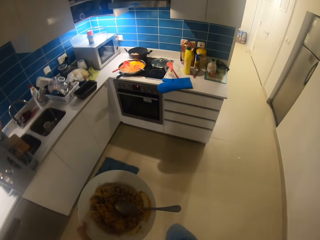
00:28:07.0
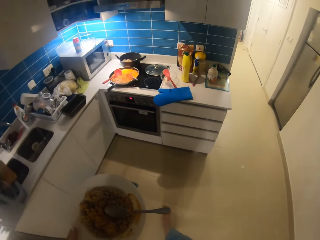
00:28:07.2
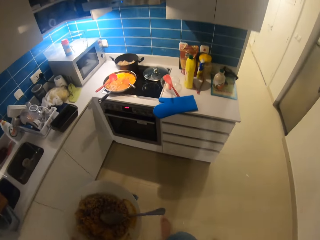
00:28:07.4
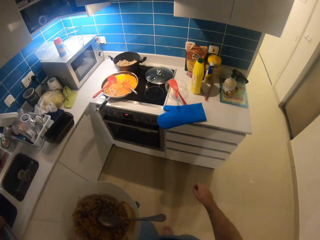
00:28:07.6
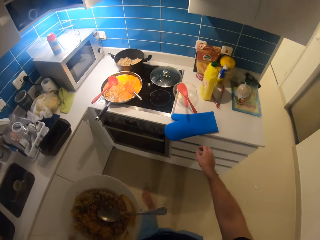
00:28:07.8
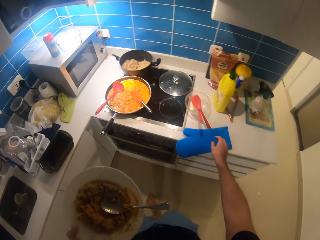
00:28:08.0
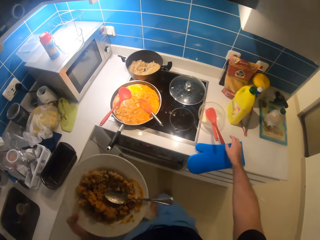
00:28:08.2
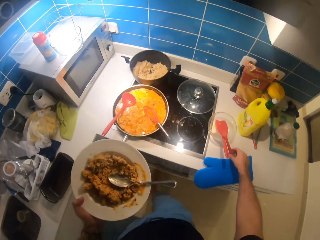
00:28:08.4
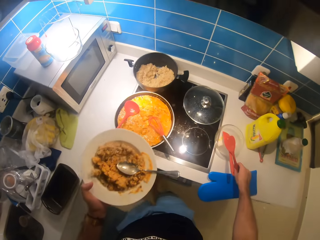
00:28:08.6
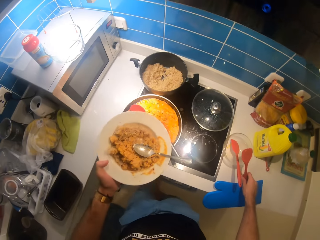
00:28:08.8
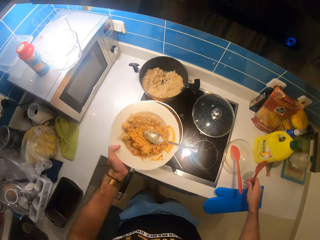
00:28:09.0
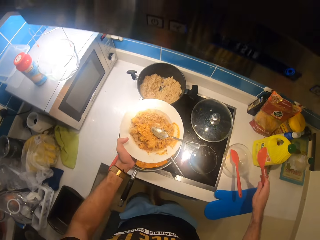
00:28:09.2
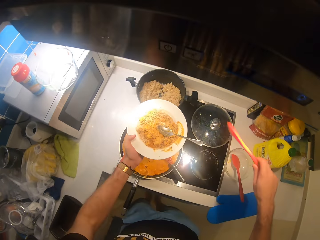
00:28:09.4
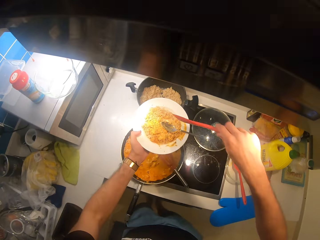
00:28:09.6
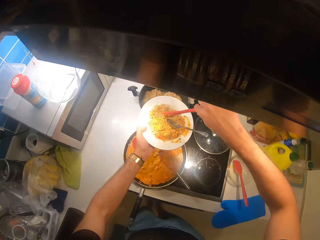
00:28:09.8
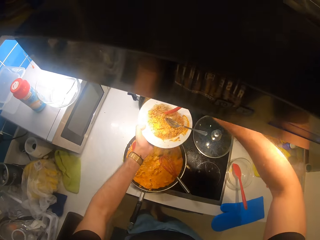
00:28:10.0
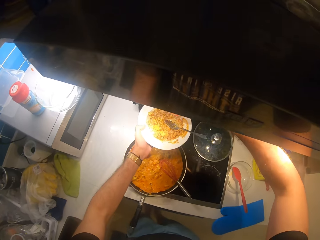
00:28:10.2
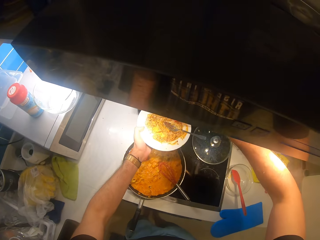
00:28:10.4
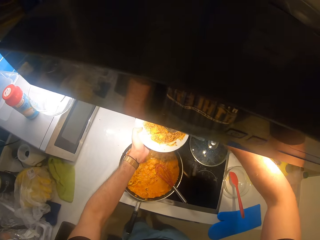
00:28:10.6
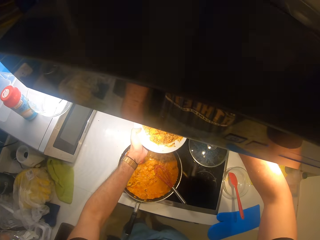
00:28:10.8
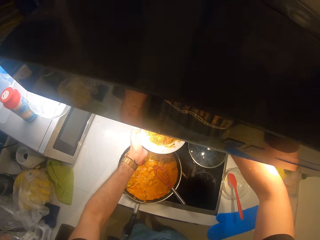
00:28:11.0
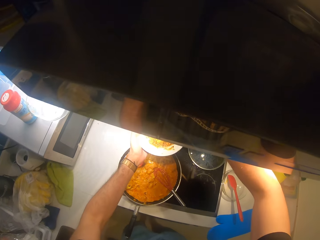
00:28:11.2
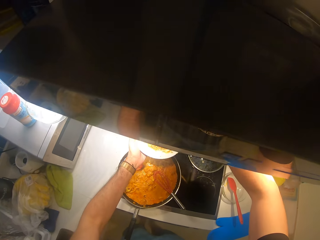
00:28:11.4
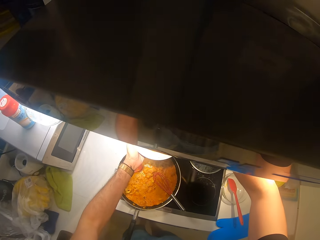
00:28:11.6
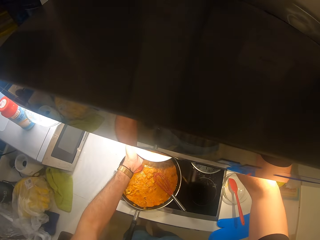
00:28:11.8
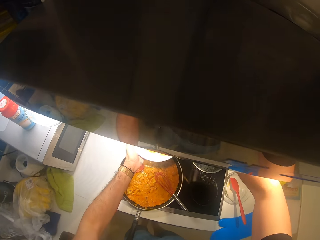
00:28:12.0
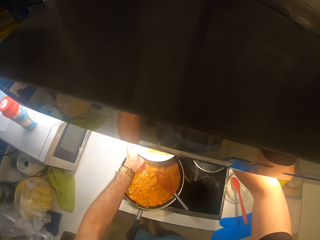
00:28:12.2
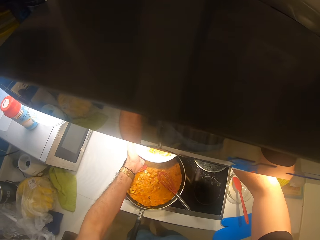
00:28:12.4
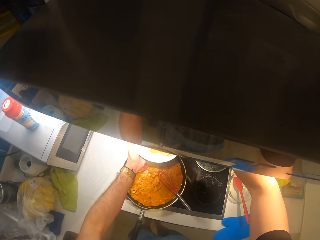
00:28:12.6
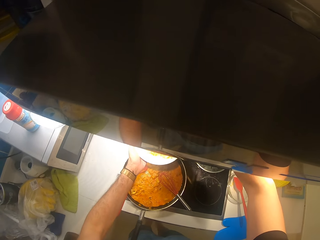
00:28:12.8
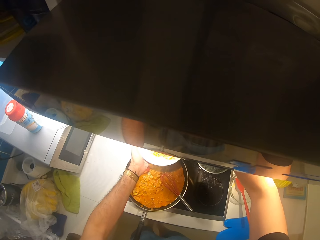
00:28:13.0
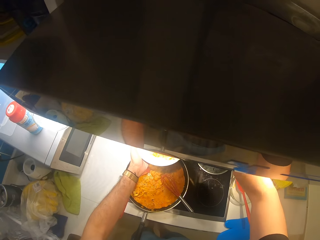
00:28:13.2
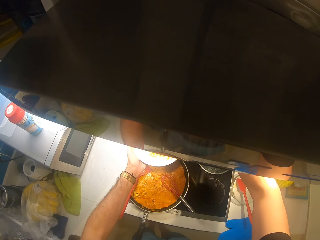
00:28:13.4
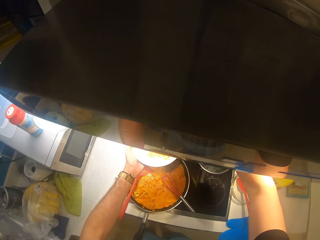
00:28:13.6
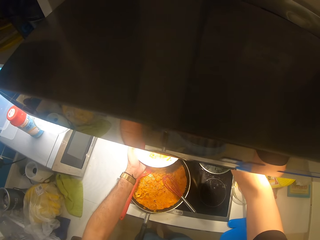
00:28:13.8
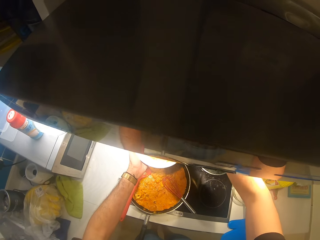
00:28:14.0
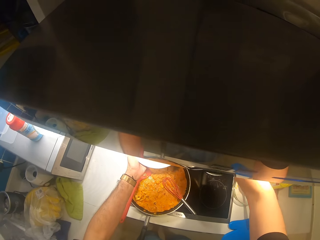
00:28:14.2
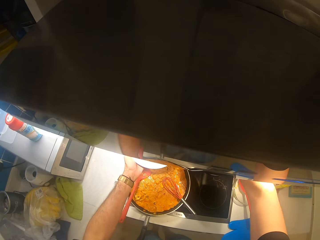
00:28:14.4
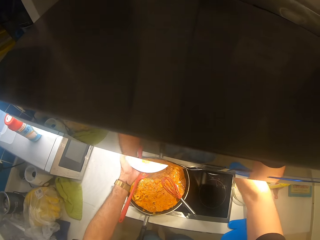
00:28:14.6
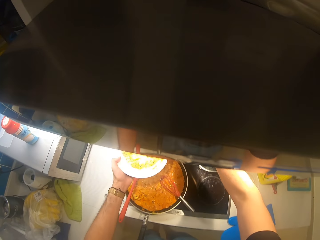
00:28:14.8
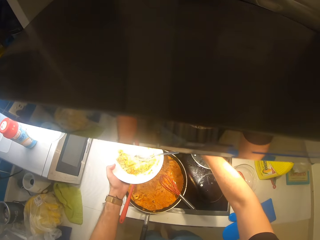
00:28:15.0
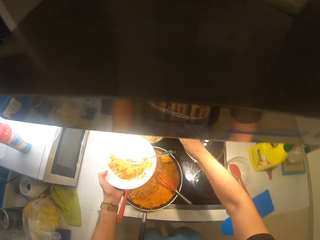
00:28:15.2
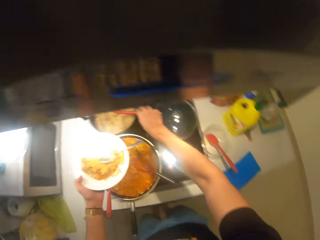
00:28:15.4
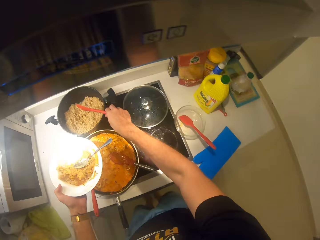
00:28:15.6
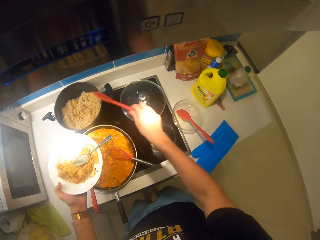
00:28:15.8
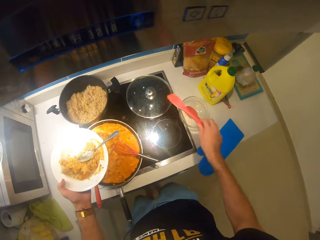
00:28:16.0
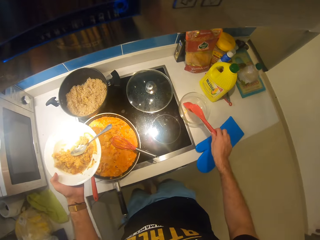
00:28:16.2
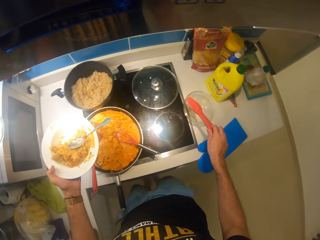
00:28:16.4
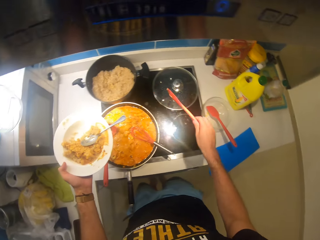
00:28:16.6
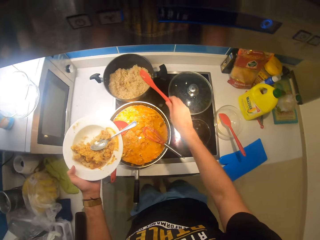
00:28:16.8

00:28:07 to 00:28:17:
The camera wearer picks up the spoon. They reduce the food in their plate. They scoop rice to the pot.

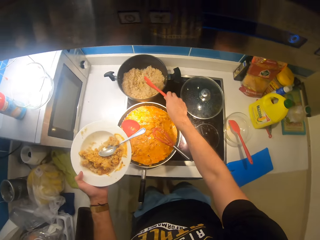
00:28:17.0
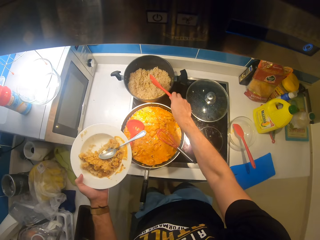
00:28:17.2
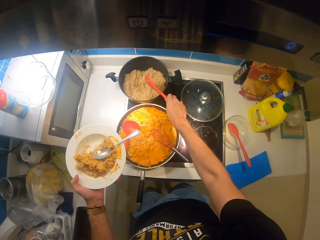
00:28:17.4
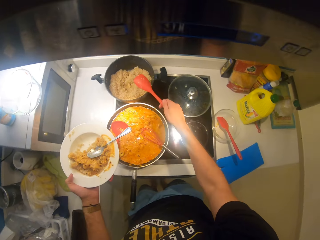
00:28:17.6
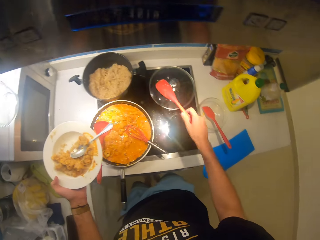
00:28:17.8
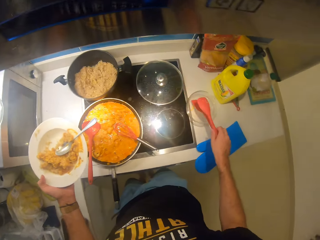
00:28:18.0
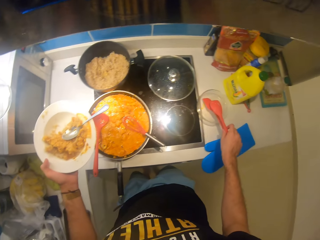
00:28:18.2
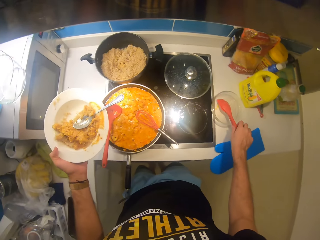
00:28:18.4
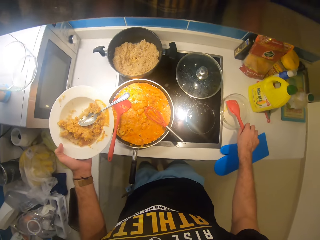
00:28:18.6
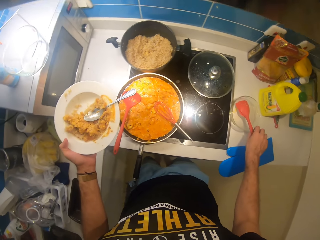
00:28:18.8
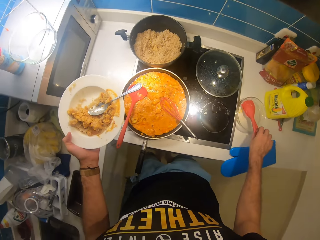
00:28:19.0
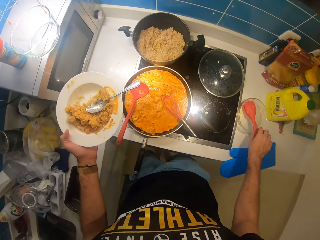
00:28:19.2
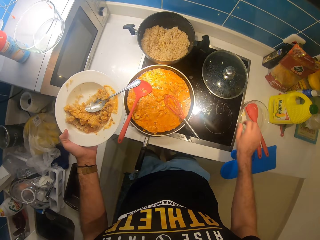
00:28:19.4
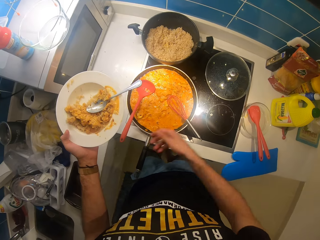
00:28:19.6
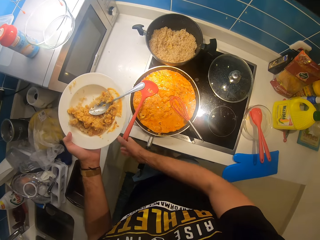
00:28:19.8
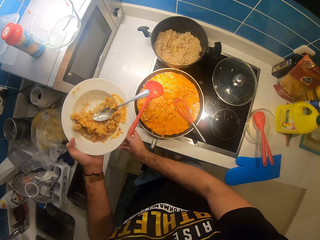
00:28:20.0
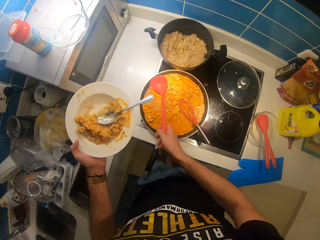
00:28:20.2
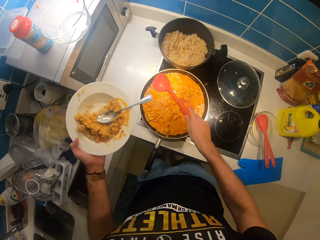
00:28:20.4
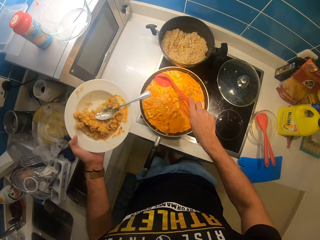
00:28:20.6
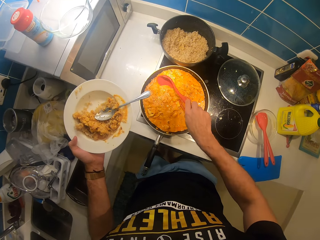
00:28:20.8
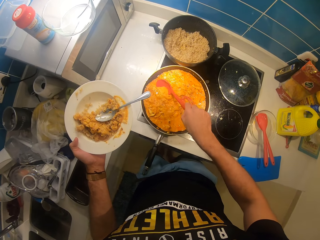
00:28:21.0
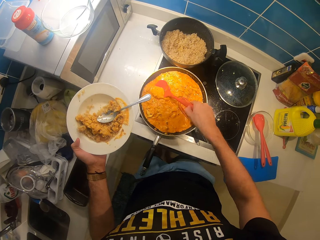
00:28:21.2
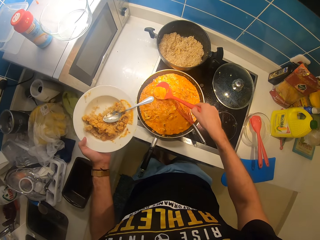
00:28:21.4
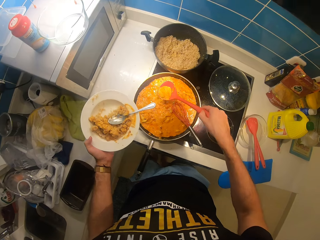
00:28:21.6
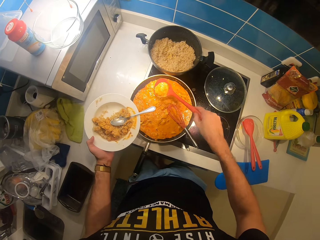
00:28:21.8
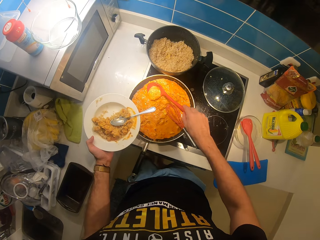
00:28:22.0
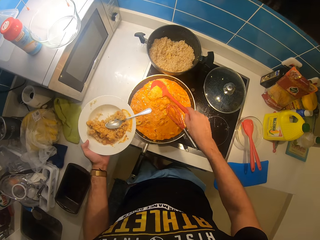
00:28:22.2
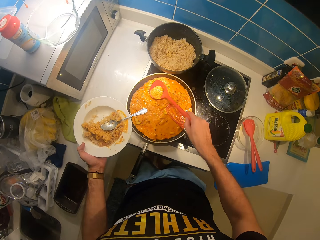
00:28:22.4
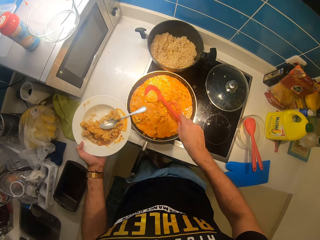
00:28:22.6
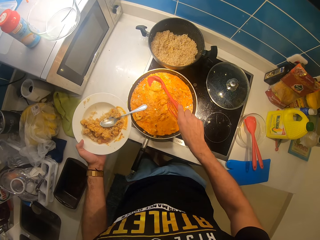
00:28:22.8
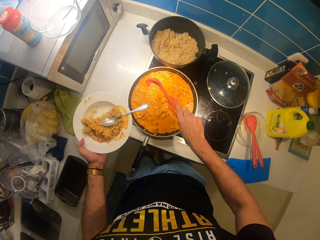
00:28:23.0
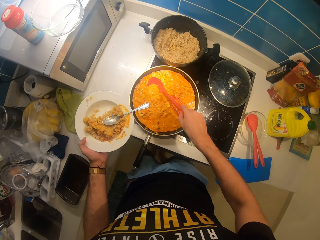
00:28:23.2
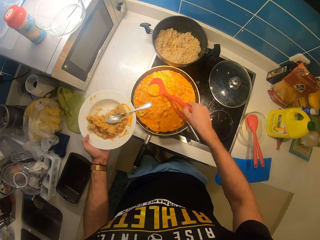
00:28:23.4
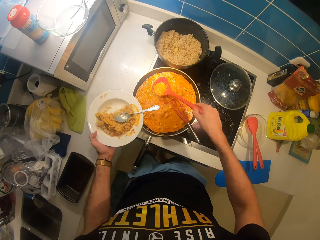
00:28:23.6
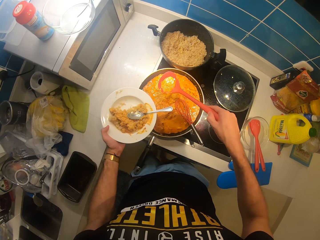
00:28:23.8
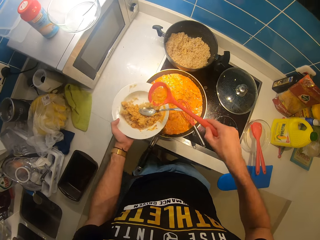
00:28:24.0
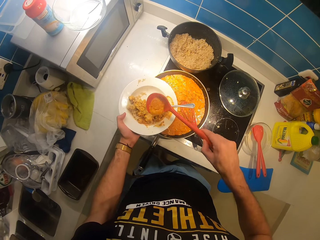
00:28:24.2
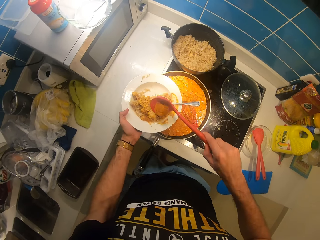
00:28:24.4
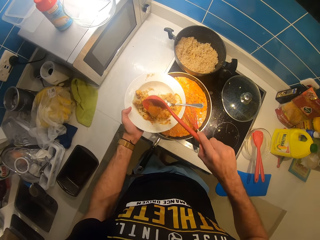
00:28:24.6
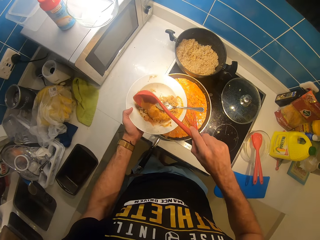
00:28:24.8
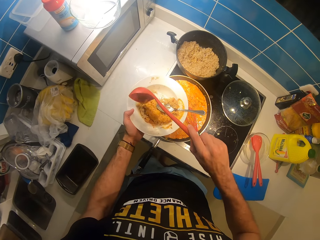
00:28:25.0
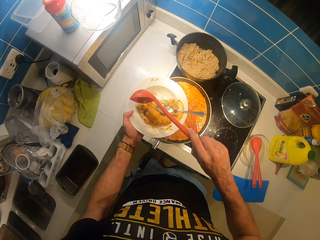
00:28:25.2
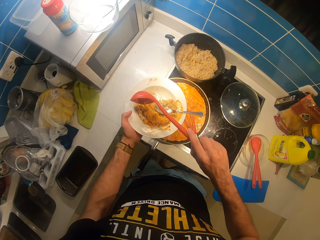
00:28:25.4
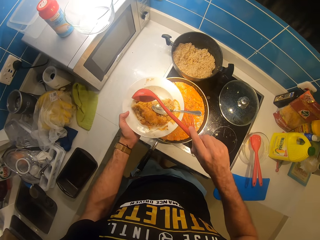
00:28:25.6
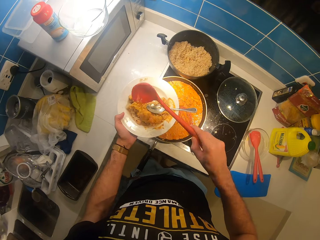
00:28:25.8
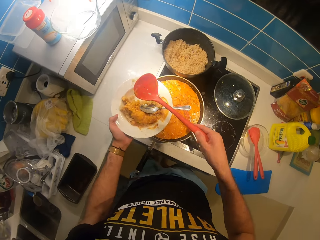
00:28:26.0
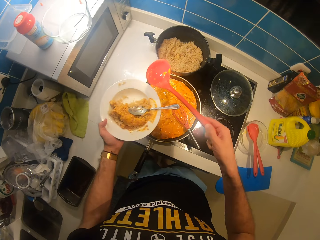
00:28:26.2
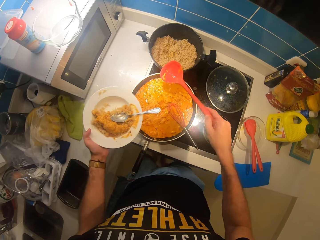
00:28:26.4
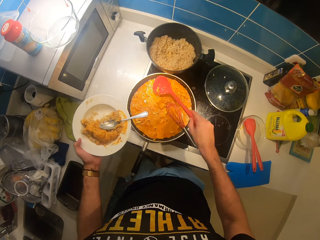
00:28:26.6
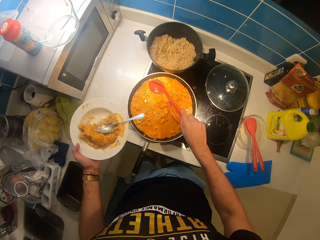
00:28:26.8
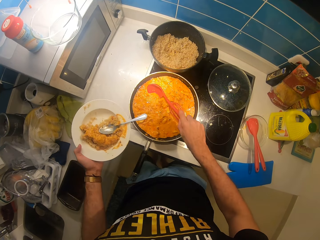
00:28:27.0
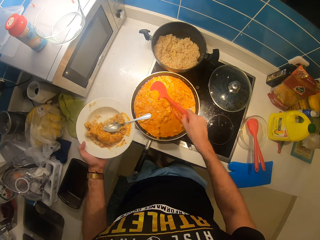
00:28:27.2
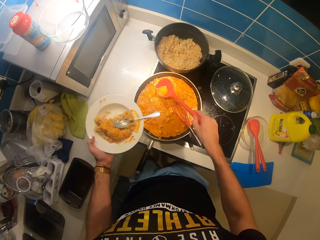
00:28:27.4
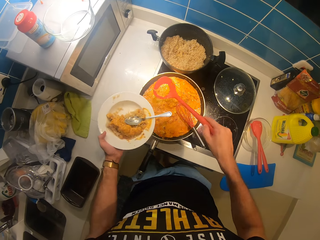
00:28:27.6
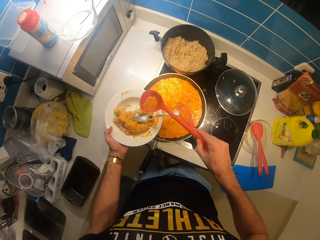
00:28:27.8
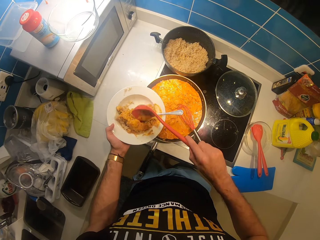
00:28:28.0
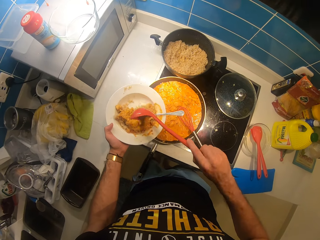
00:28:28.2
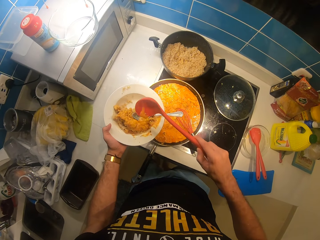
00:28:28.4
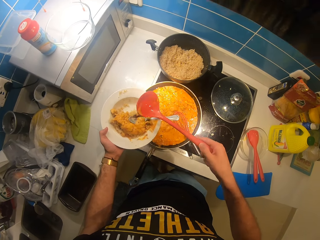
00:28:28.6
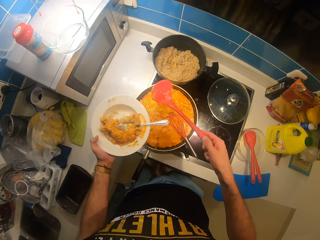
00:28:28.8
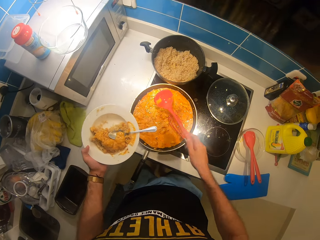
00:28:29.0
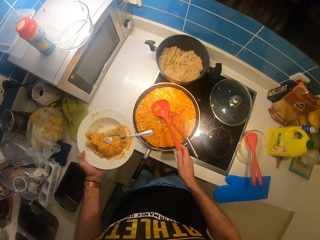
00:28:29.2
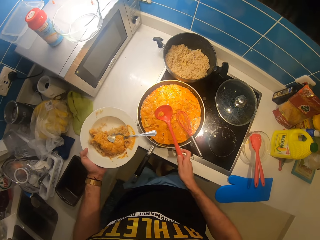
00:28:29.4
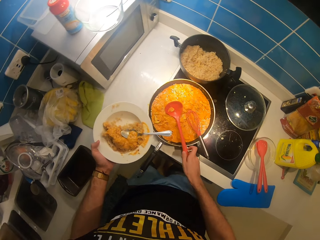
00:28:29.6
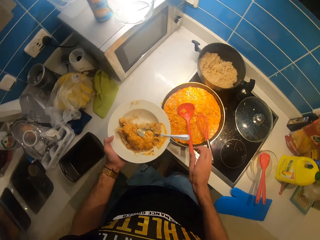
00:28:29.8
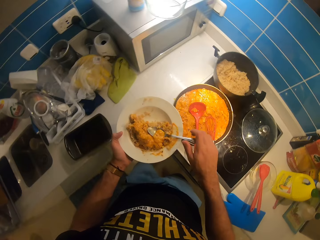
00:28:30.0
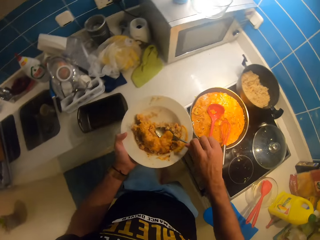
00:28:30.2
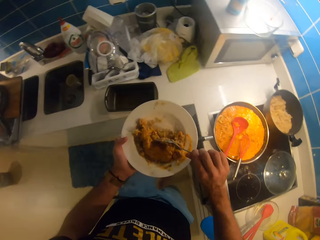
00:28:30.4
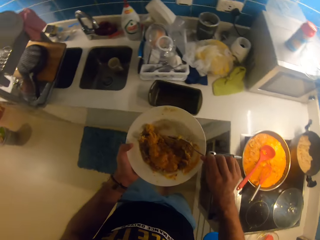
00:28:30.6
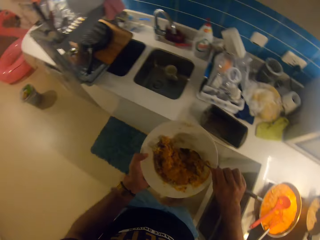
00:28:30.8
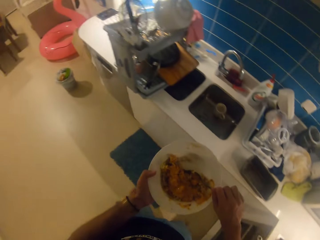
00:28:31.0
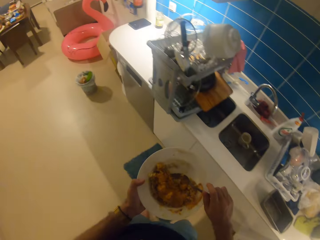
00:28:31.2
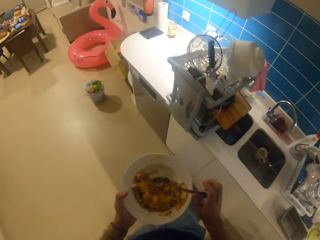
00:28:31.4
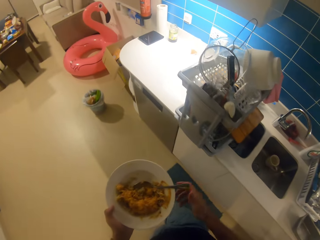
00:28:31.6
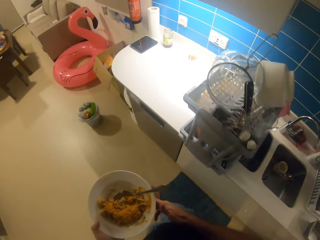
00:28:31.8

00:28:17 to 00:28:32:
The camera wearer puts the serving spoon aside. They pick up a serving spoon. They serve food onto a plate. They scoop some stew from the pan. They put the stew in their plate. They scoop some stew from the pan. They put the stew in their plate. They put the serving spoon in the pan. They walk around the room.
